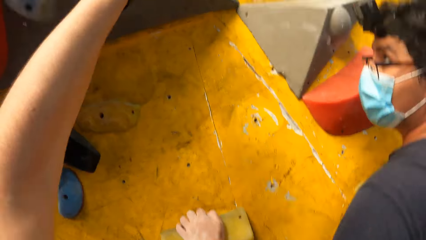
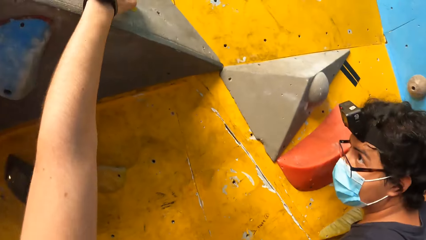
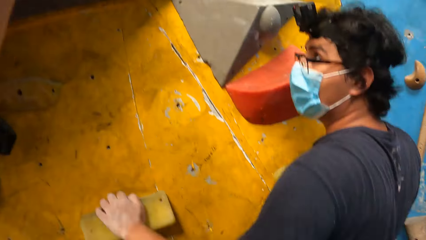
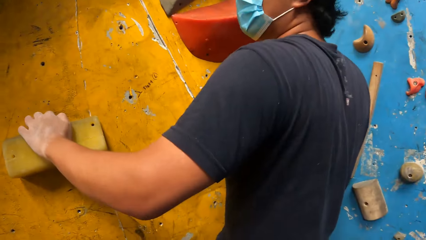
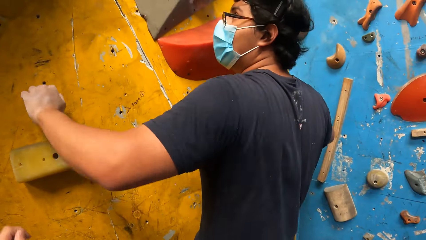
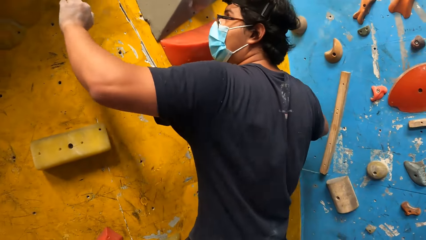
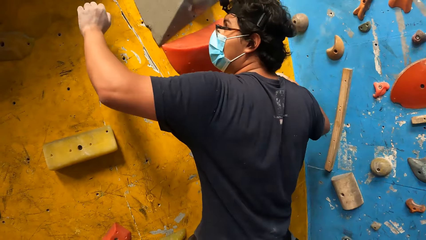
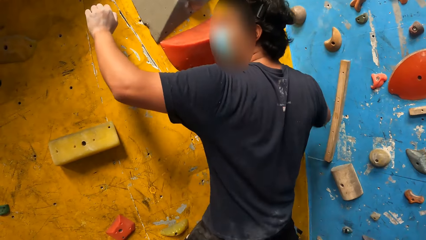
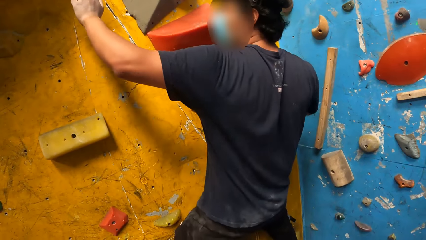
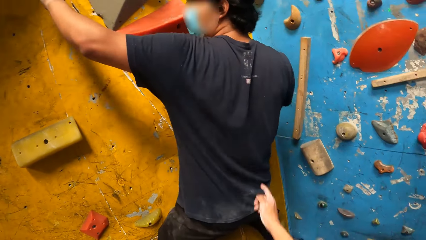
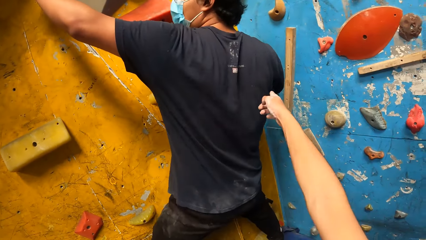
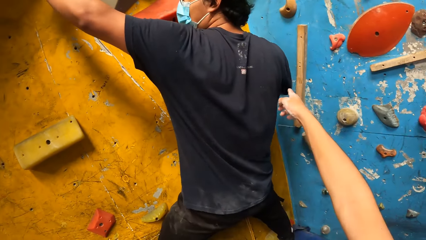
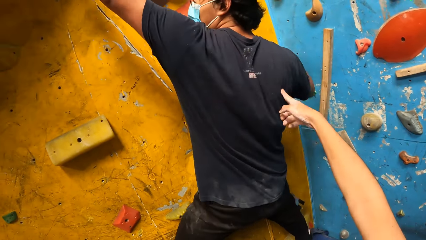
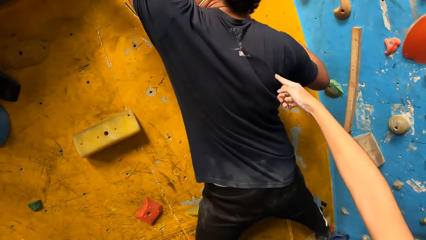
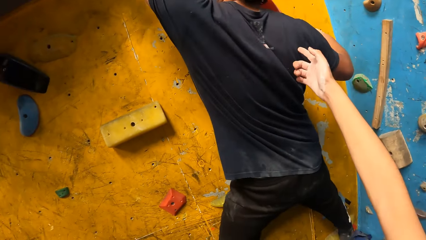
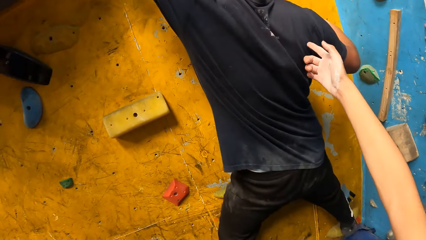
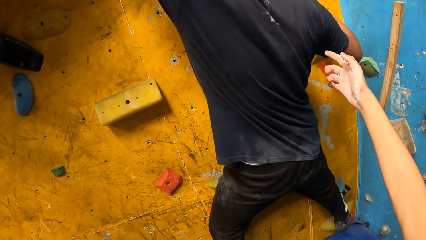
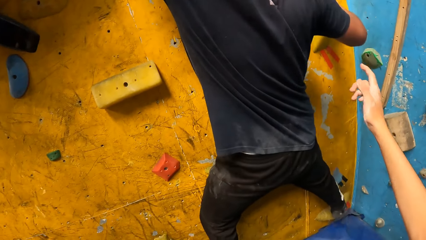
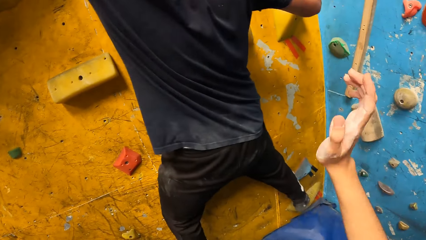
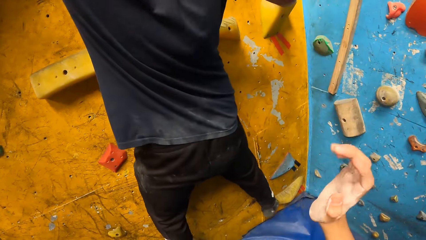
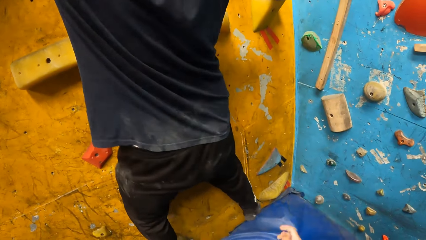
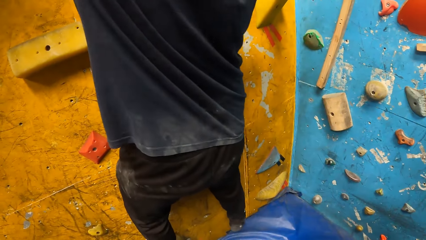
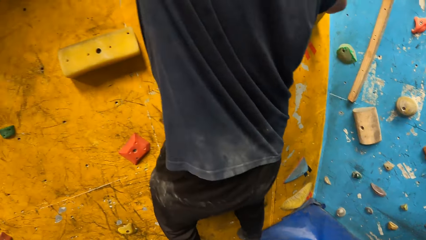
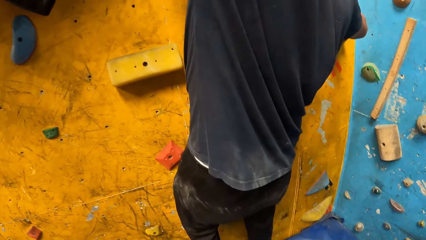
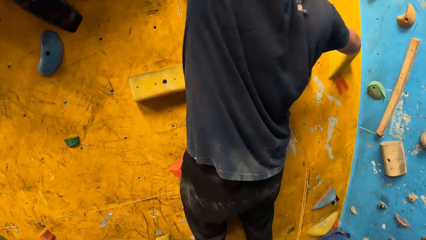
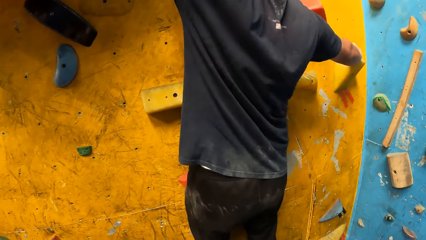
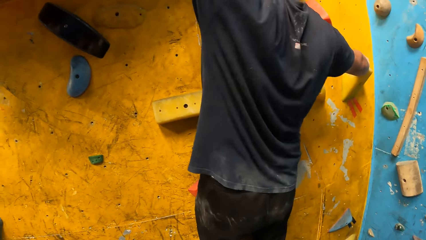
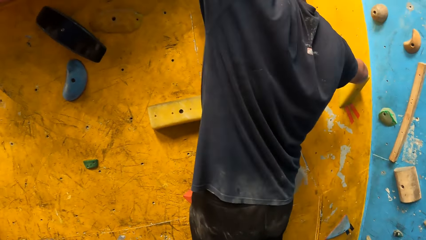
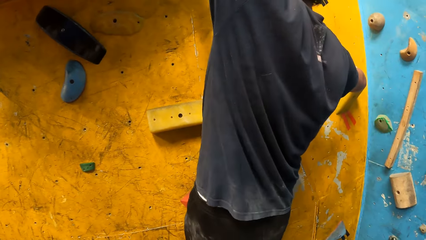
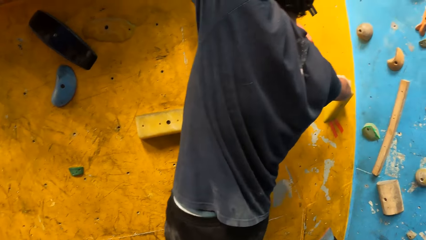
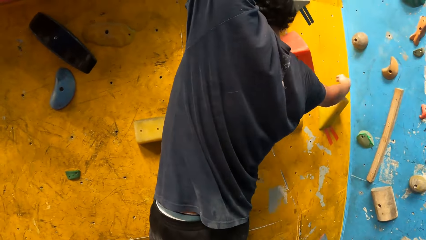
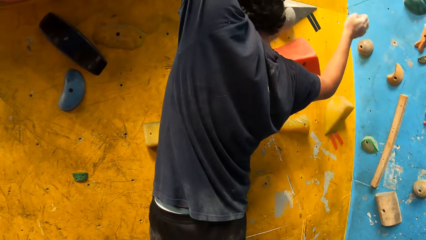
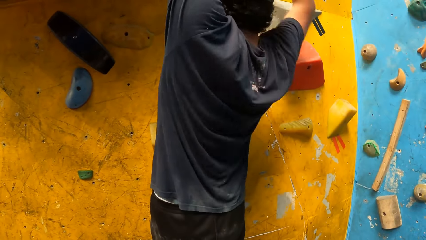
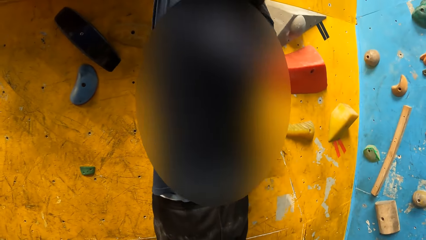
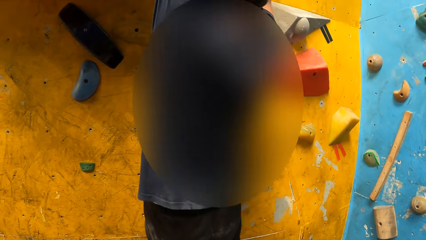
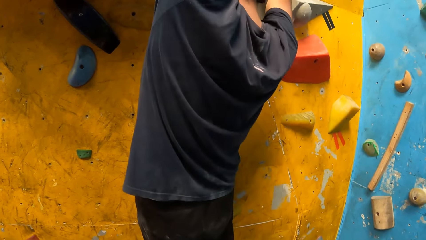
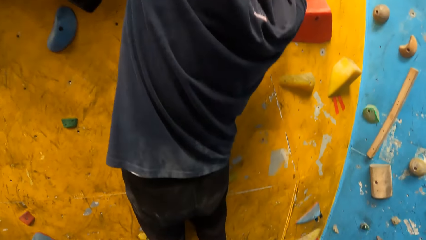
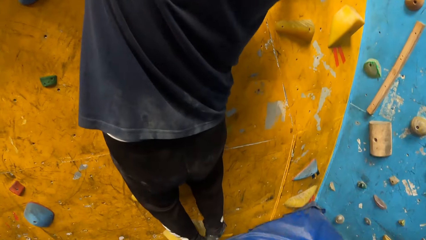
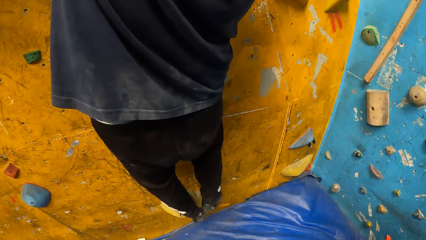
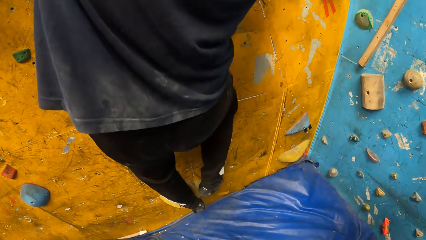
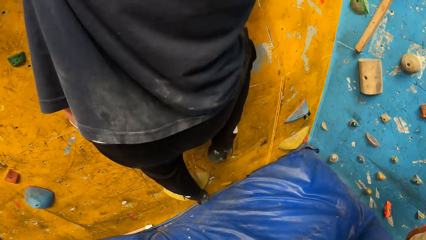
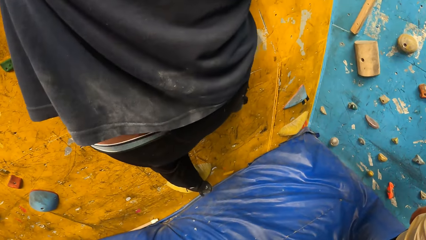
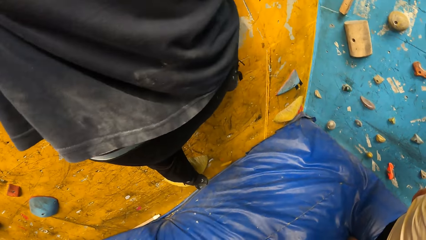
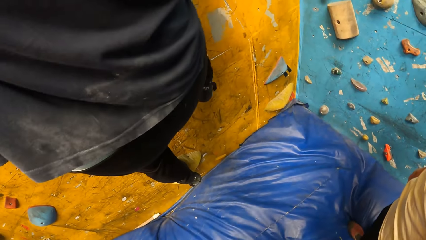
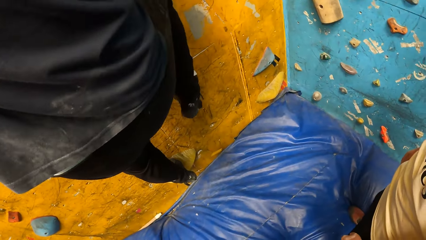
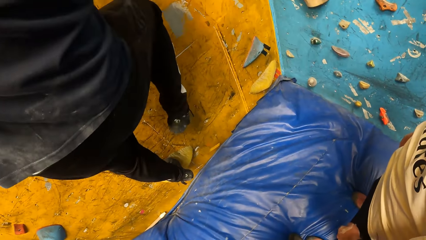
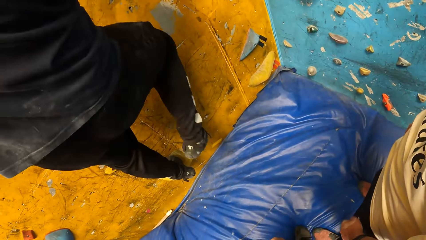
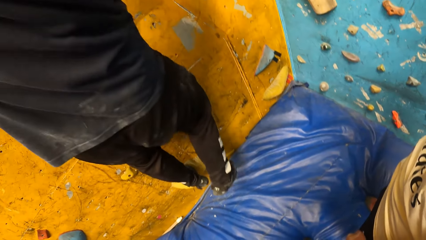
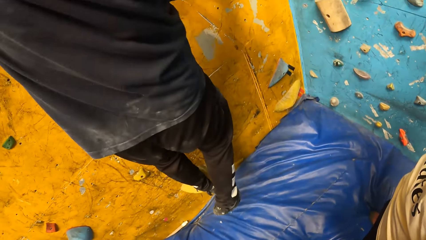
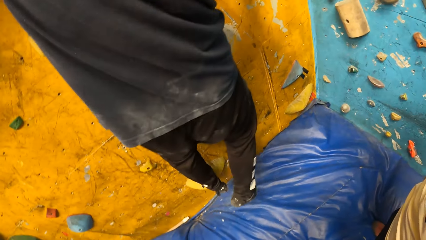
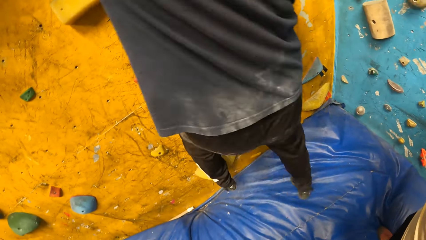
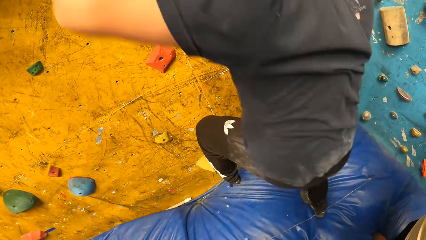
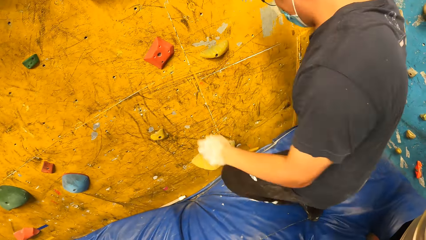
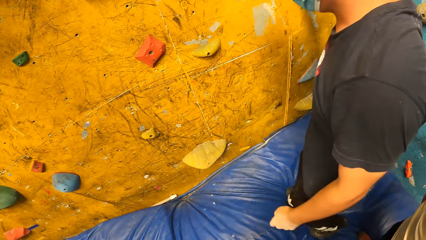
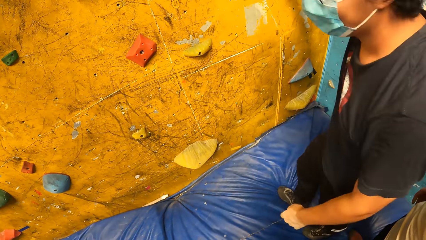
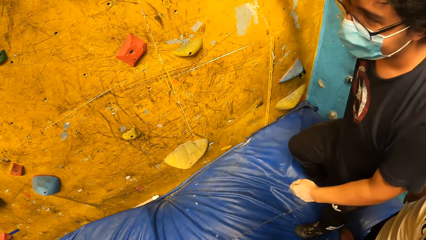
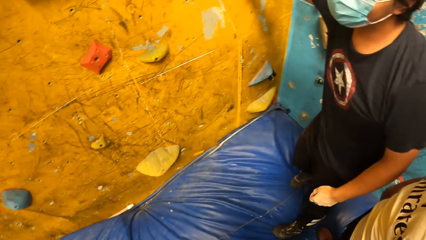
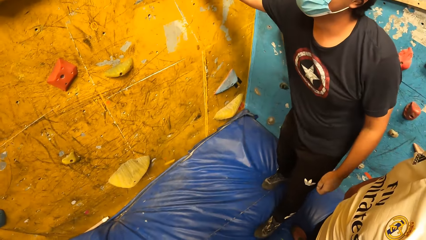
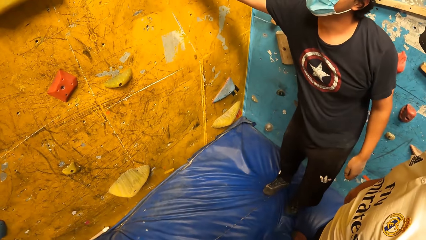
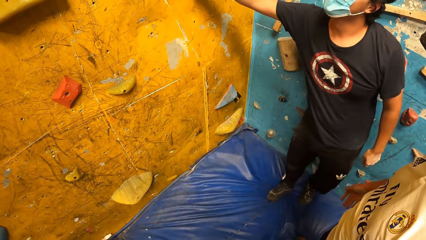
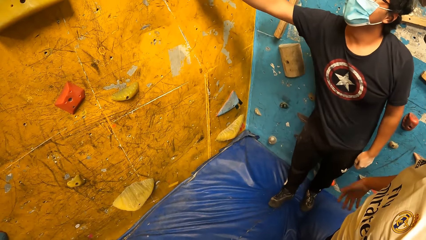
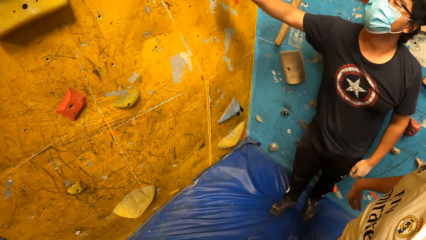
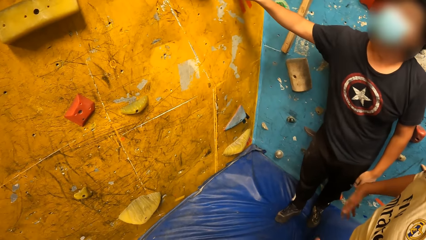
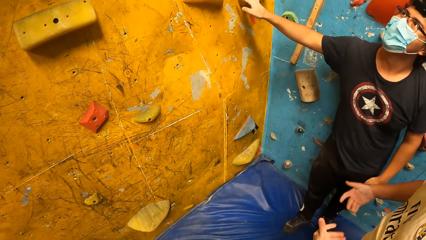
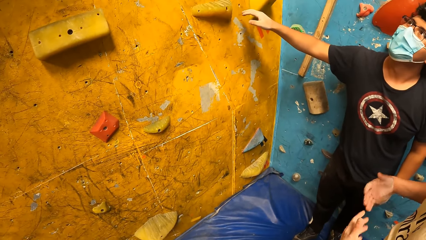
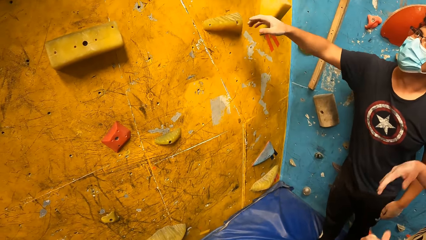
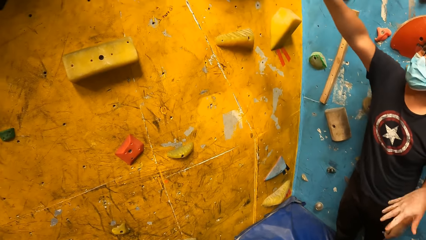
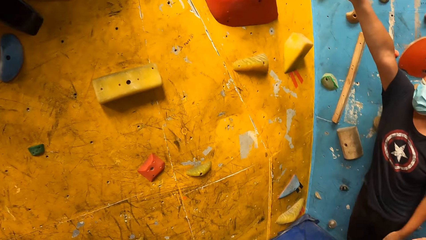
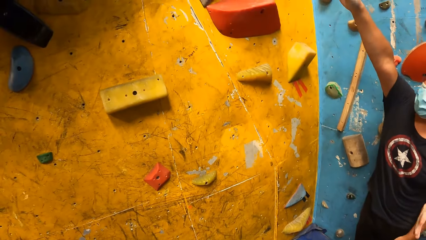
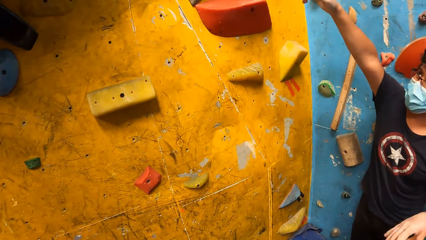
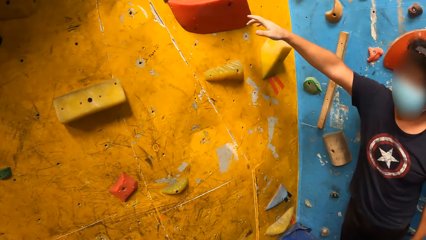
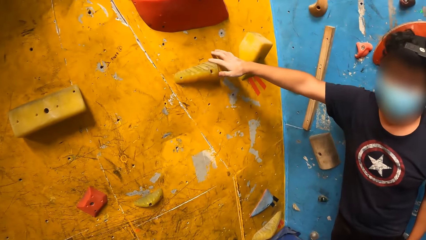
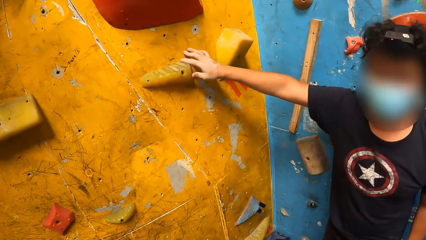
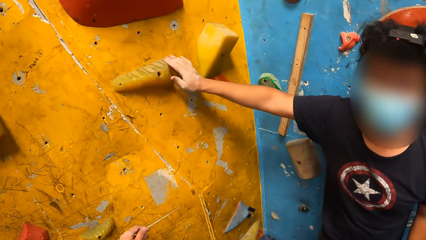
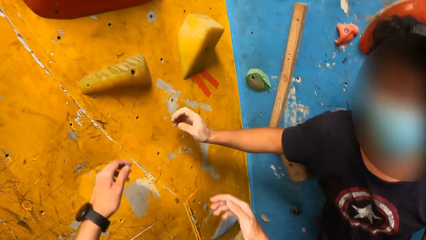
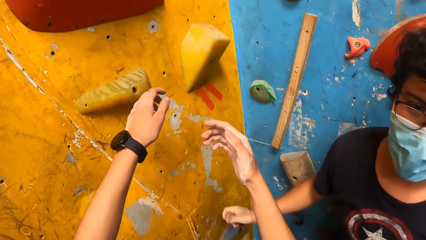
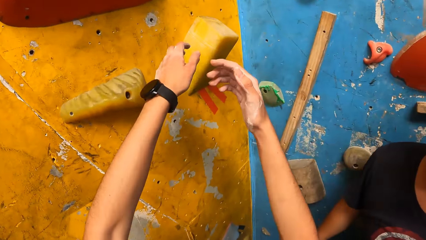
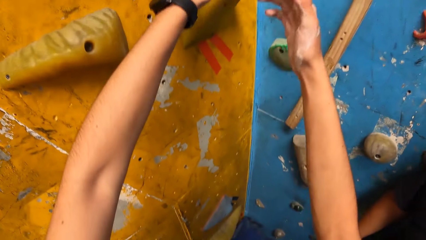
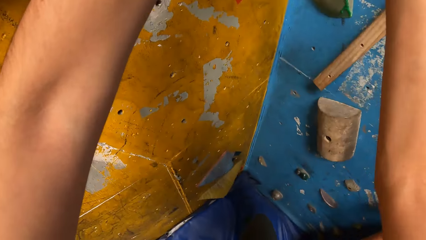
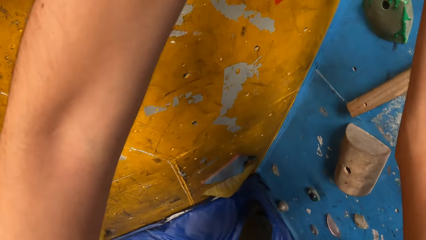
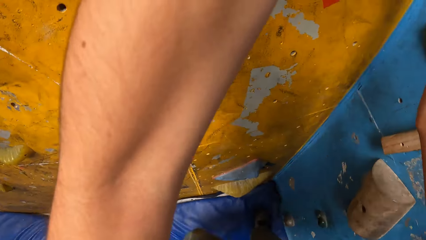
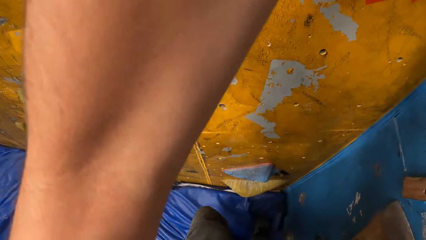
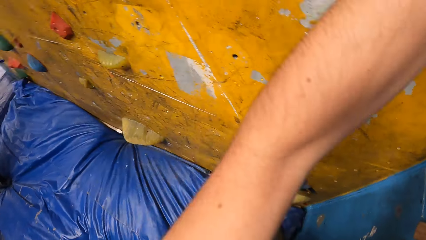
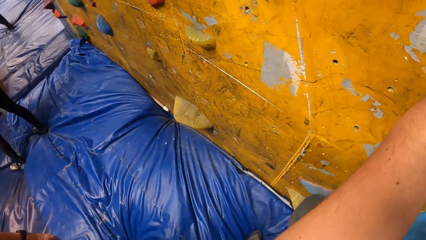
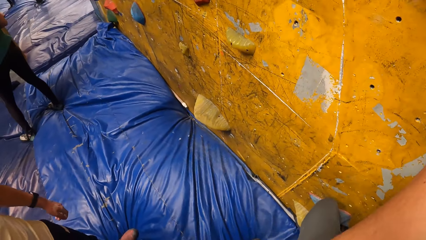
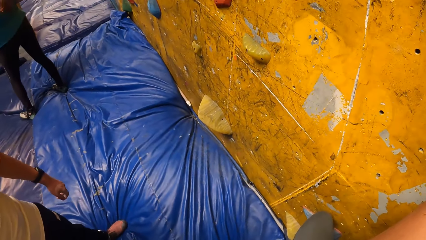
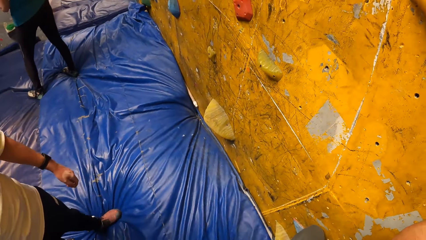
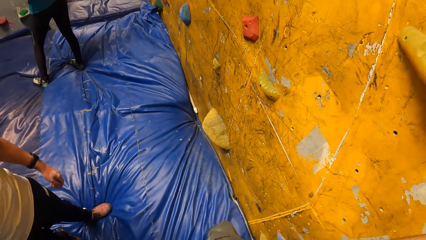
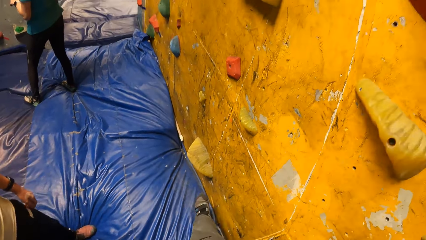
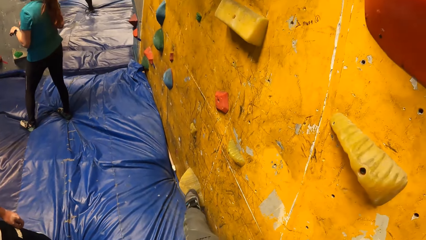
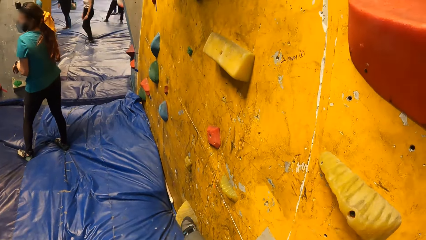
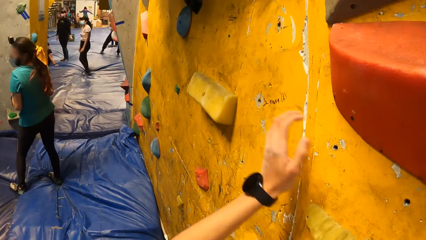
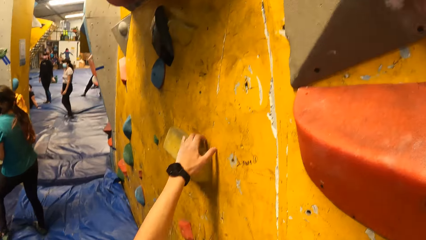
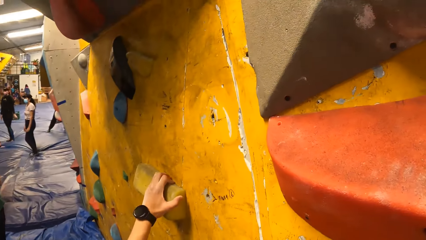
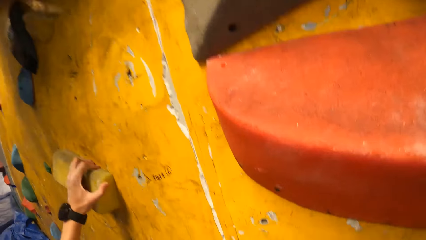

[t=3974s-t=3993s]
The camera wearer points towards the wall. He taps a crimp with his left hand. He gestures with his right hand. The man climbs the wall. The man removes his right hand from the crimp on the bouldering wall, moves his right leg, and jumps down from the bouldering wall. The man points towards the wall. The man places his right hand on the wall. The camera wearer stretches hands towards a climbing hold. He climbs the bouldering wall.
